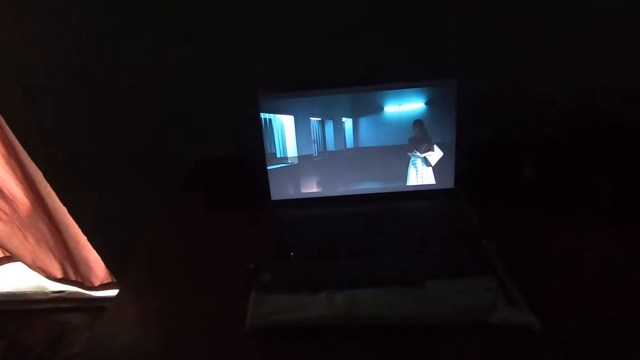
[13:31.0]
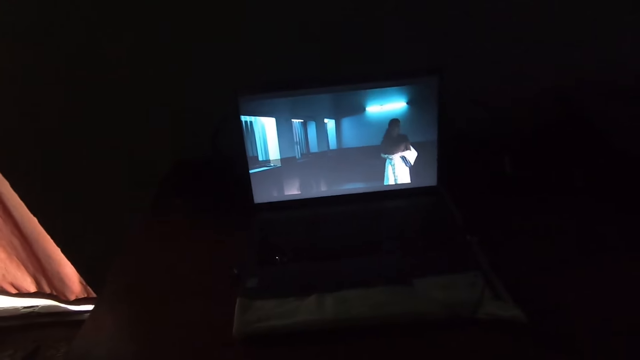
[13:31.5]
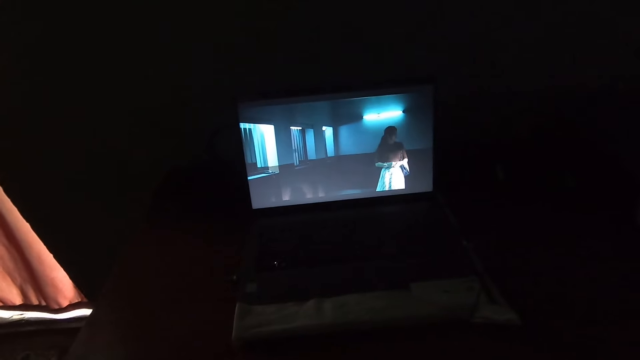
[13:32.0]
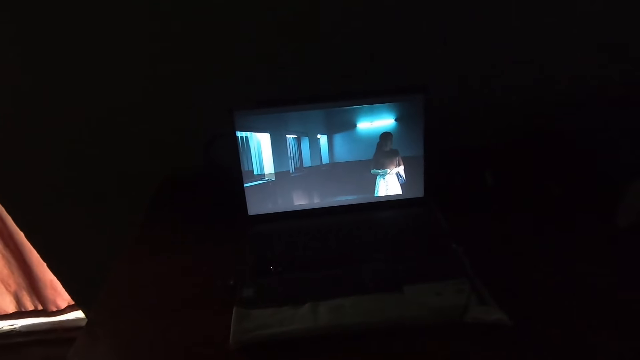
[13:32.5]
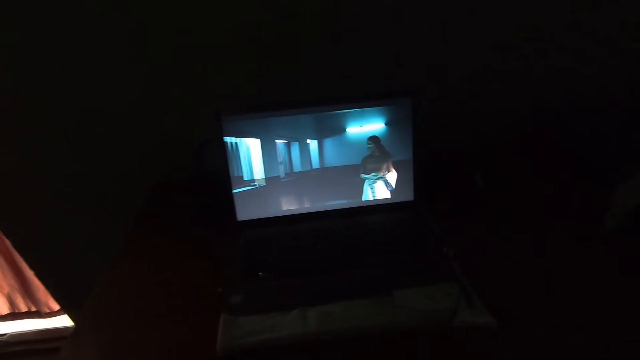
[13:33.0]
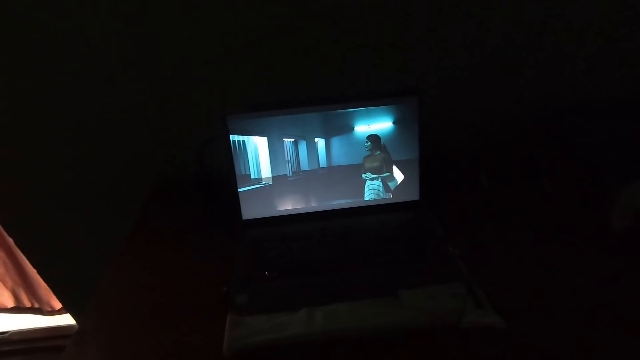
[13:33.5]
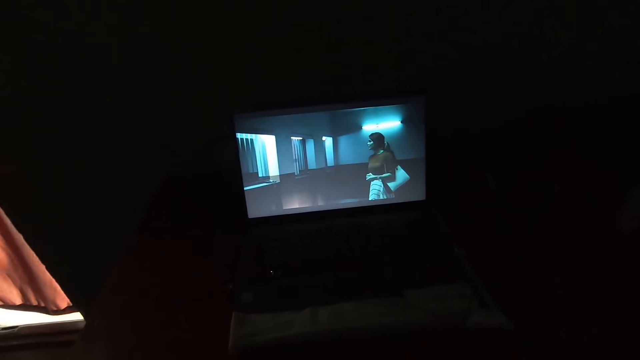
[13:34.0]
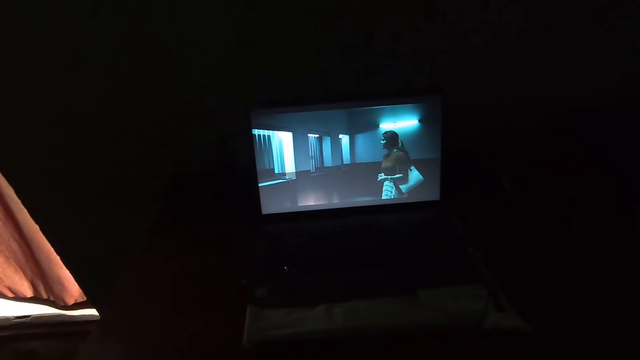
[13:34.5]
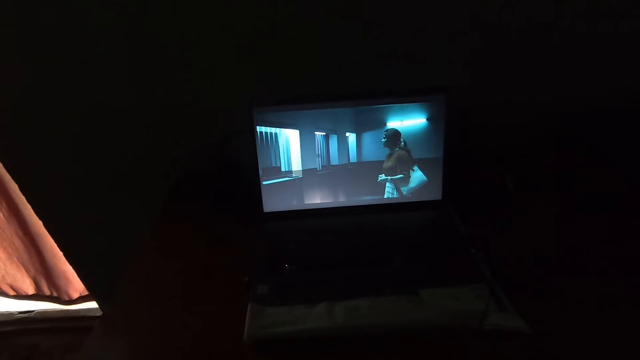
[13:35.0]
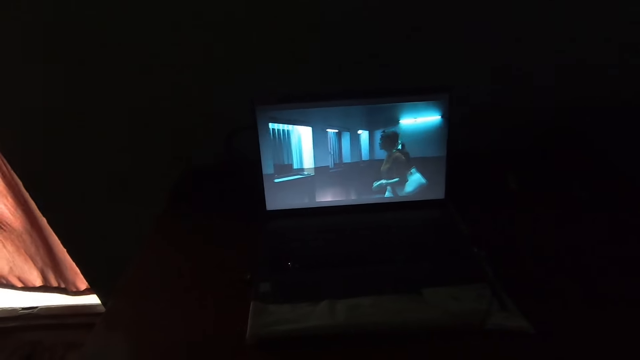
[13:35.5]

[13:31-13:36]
The camera wearer continues watching the television in the living room.

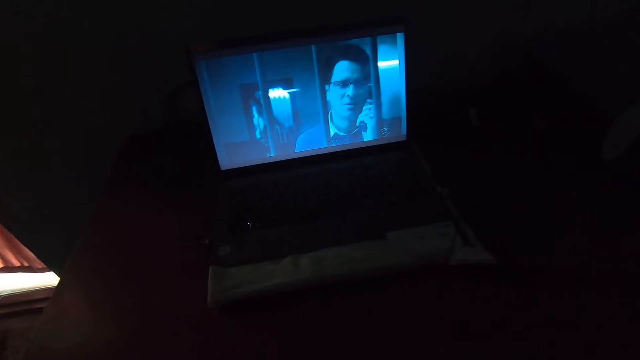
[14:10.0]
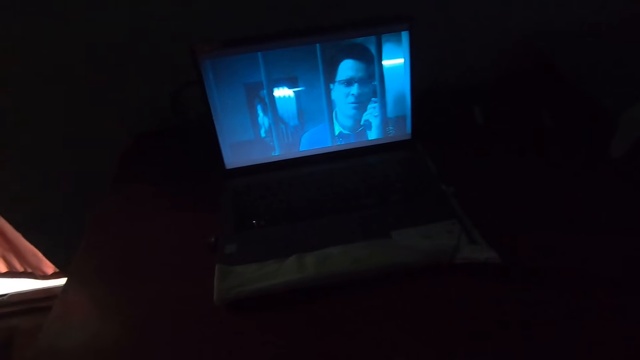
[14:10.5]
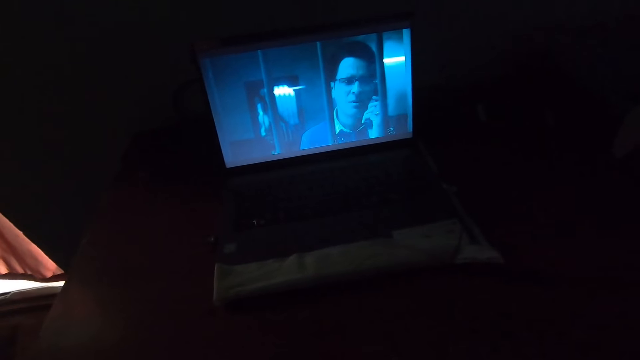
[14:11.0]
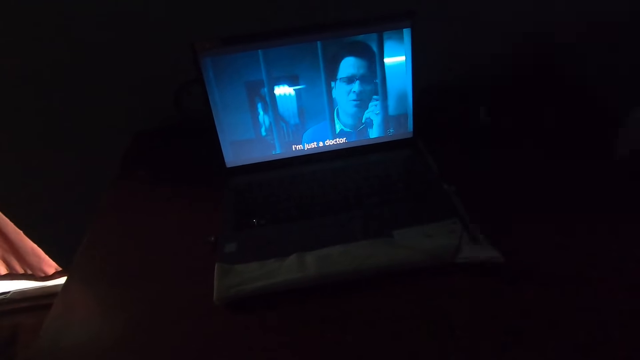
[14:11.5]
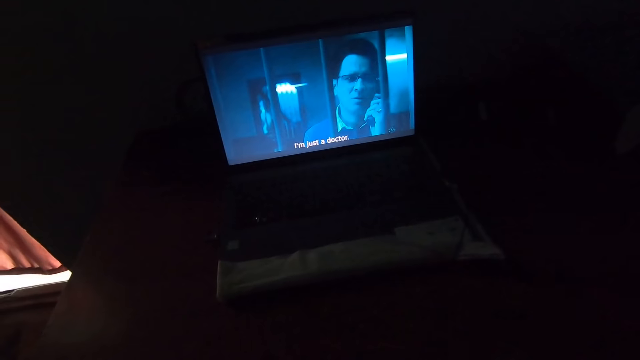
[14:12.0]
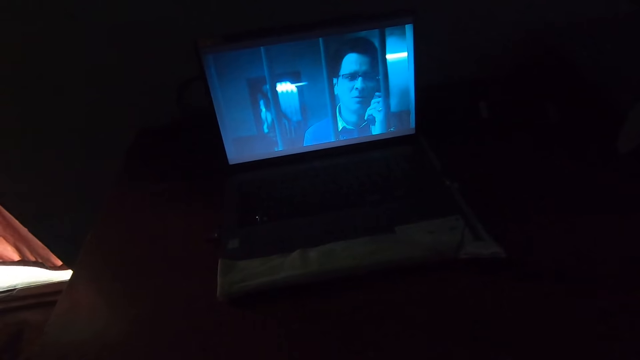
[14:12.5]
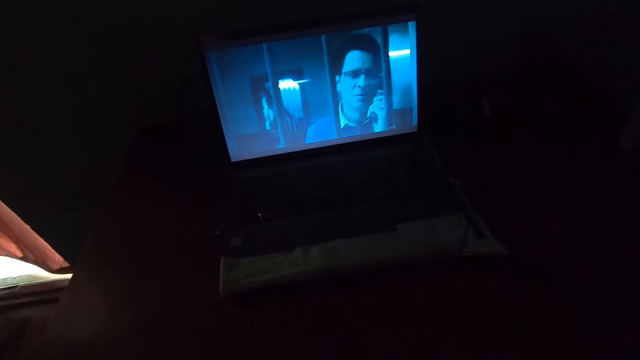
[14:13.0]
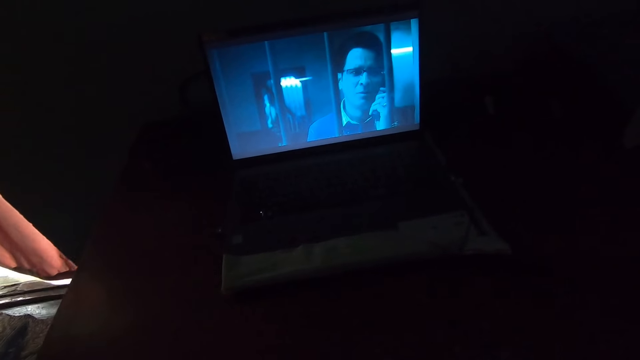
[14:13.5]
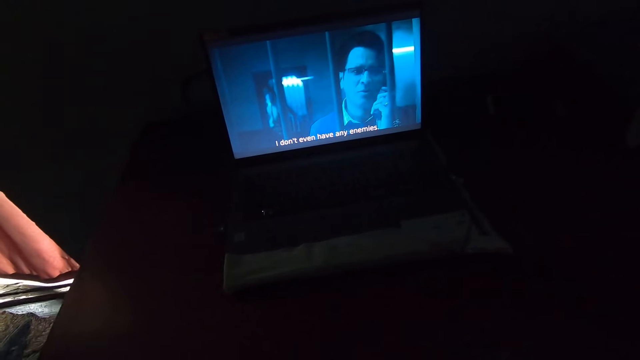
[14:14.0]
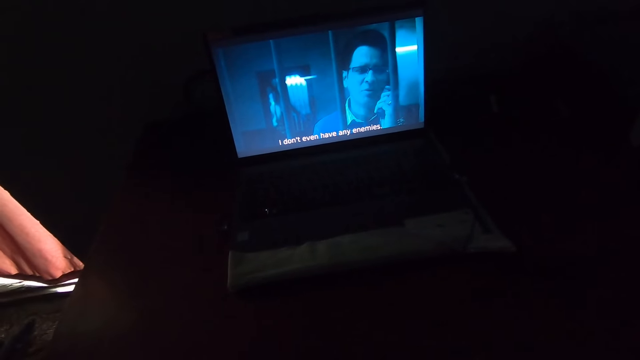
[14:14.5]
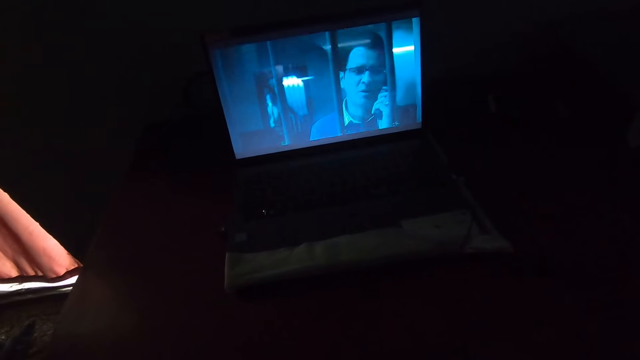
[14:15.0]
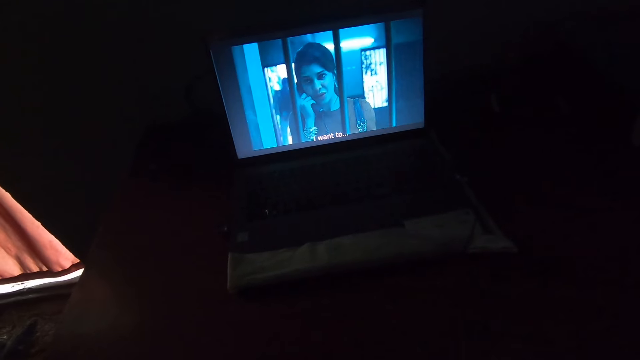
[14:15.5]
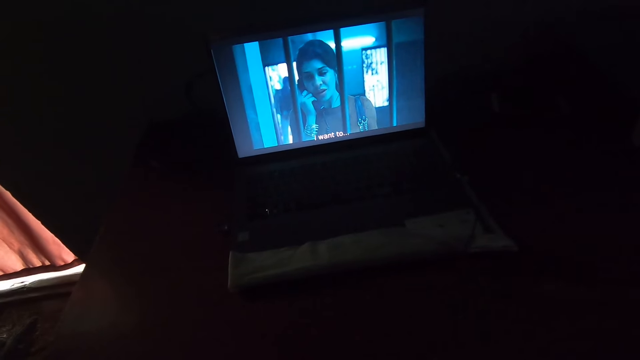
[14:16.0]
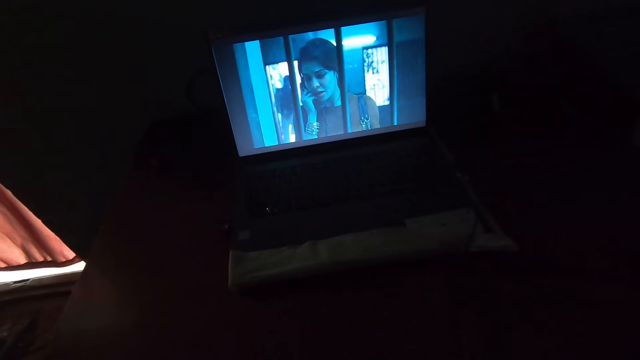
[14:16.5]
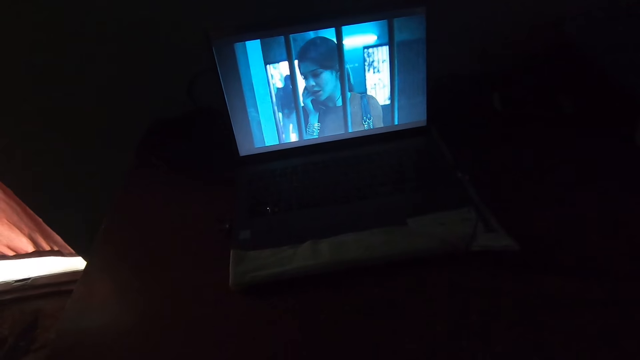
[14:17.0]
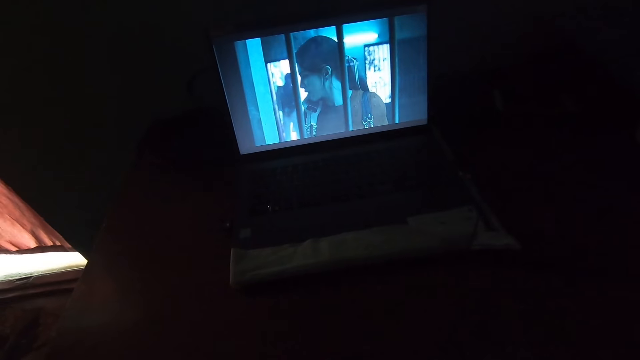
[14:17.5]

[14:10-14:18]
The camera wearer watches the movie. A man watches the movie.

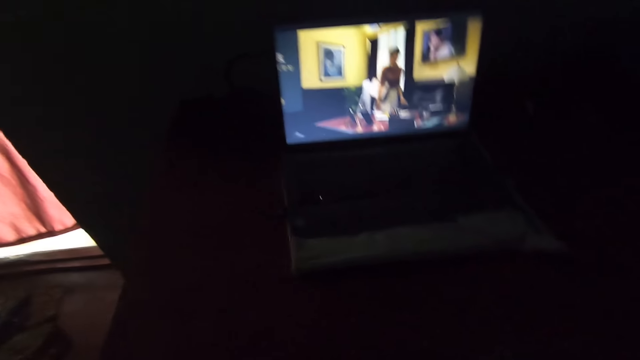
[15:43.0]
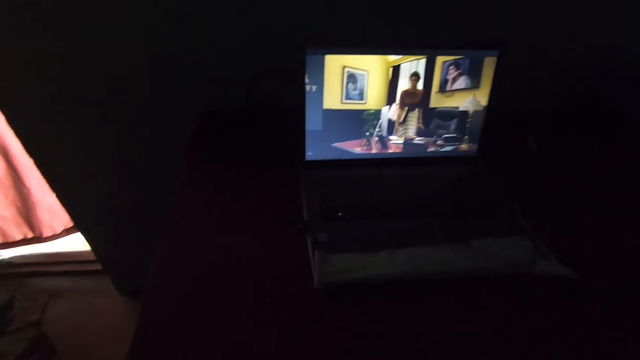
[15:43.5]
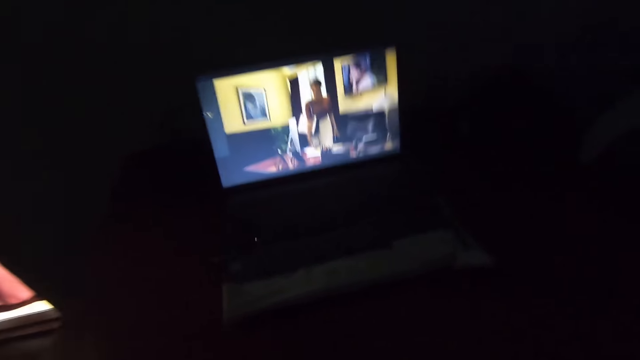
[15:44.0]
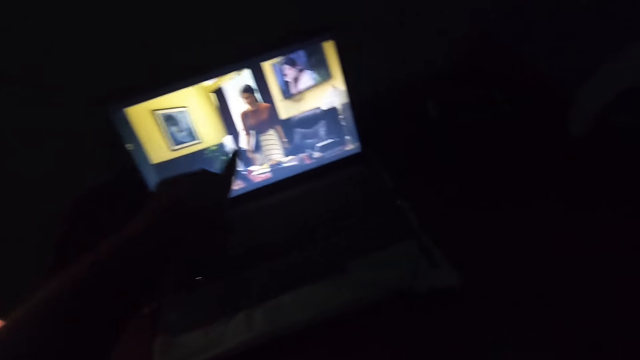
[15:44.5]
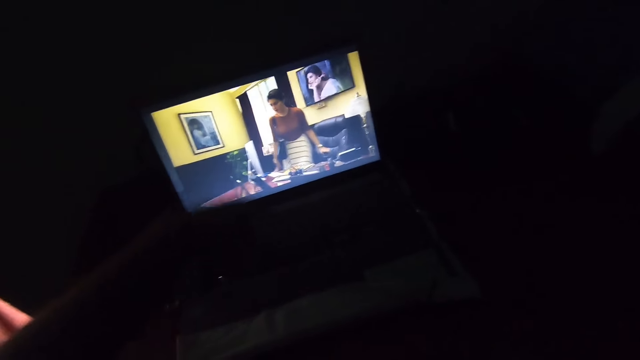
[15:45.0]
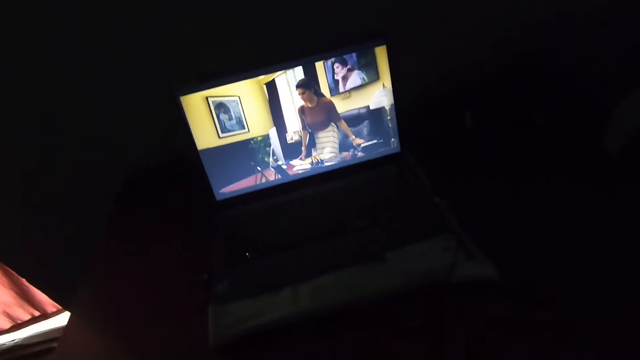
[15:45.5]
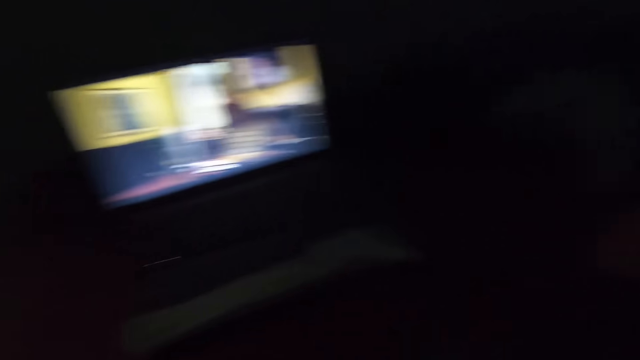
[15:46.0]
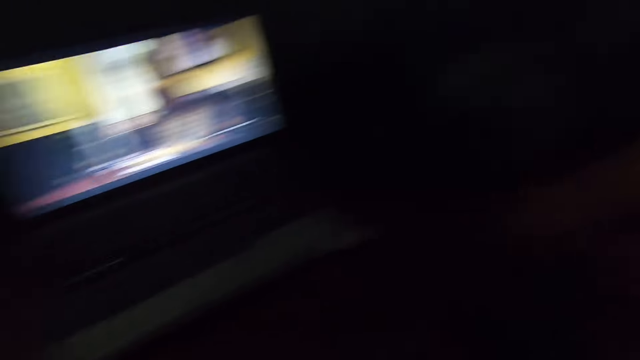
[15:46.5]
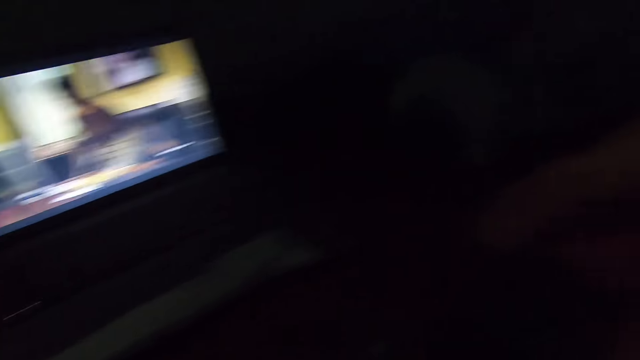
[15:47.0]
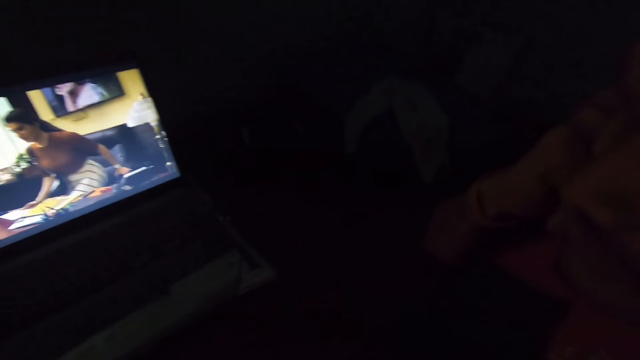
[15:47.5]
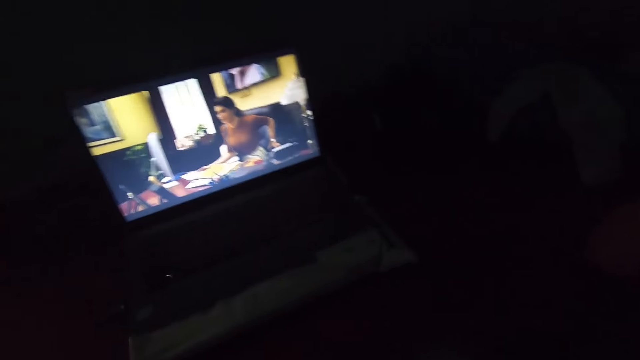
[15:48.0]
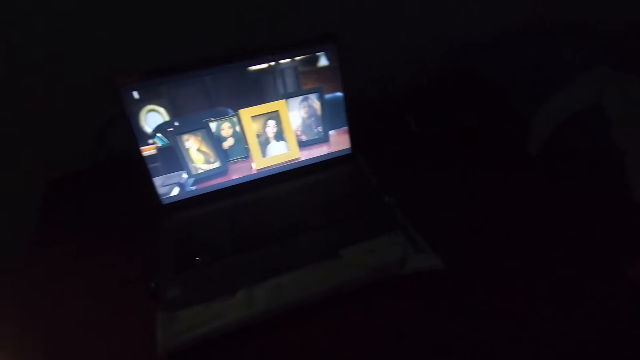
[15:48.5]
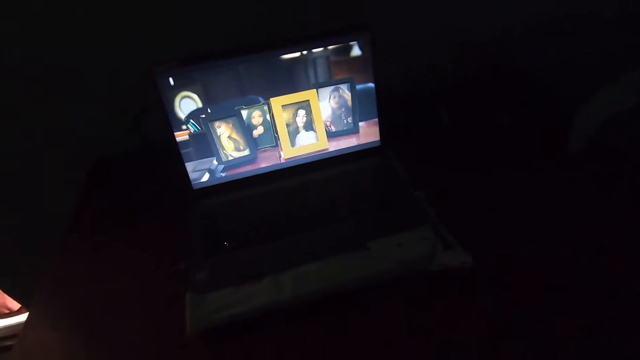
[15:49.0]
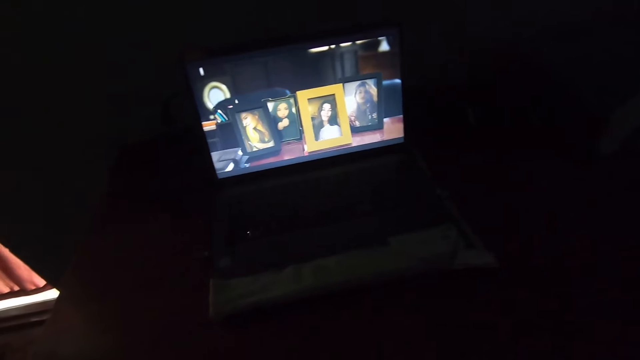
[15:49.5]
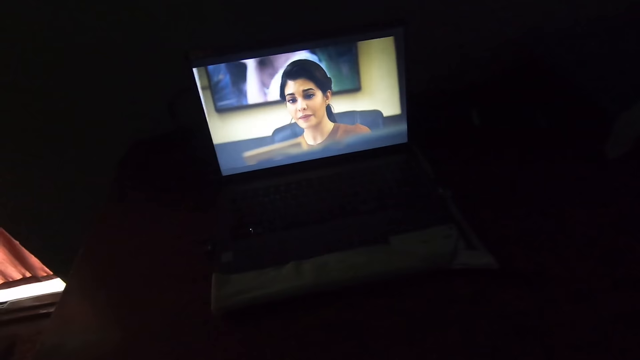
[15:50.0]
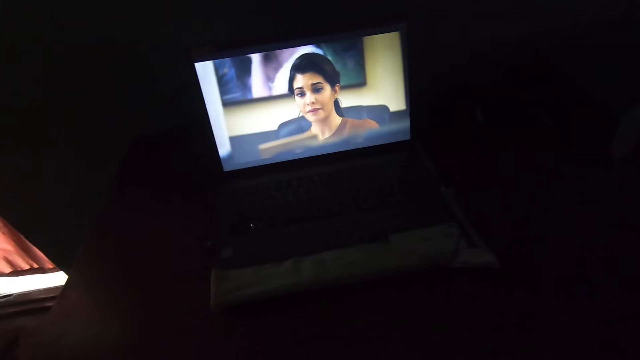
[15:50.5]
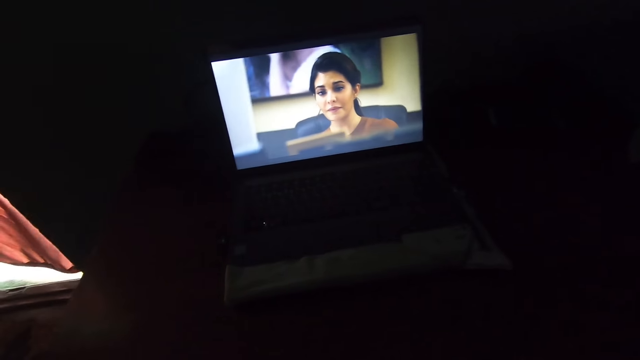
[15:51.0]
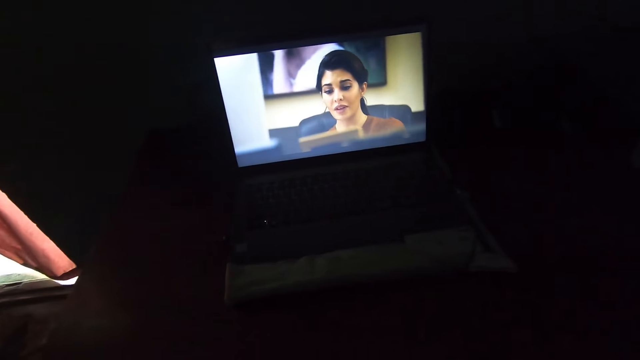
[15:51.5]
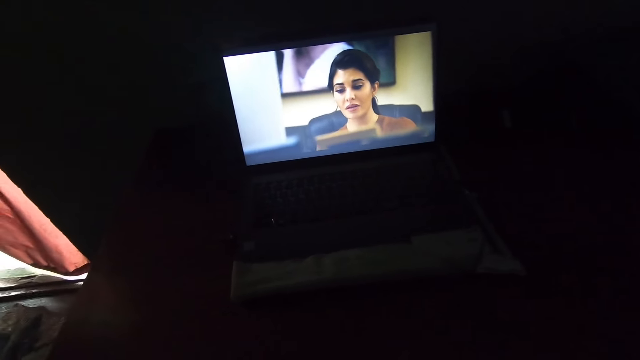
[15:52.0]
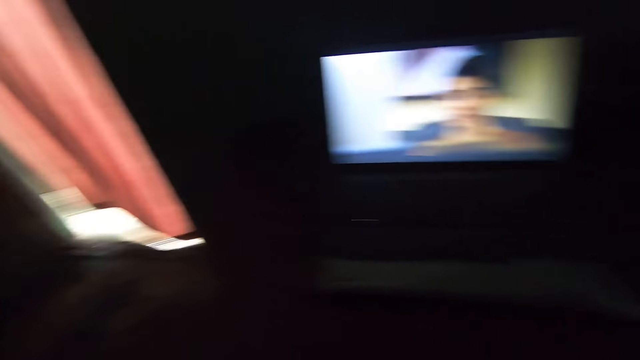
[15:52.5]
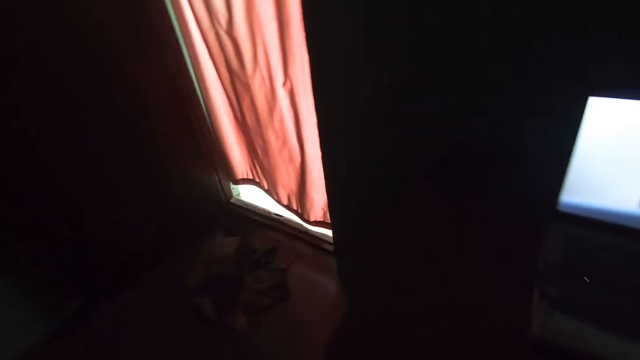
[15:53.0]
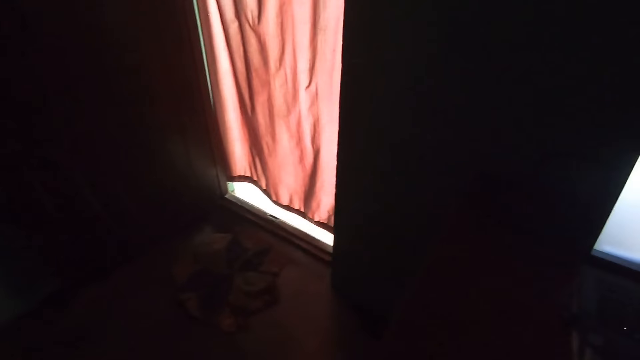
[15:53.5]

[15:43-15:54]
A man talks to the camera wearer. The camera wearer continues watching the television in the living room and points at the television in the living room. The man points his finger on the screen and puts down his hand.
